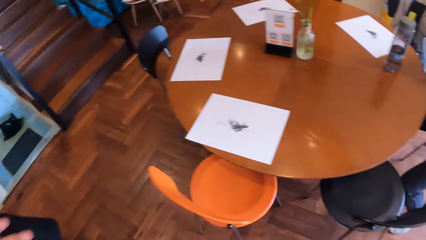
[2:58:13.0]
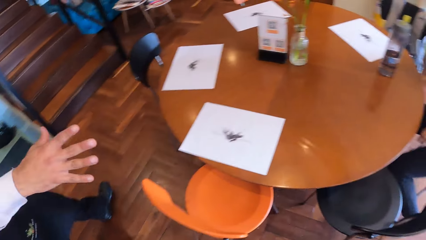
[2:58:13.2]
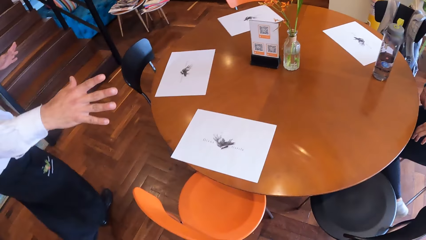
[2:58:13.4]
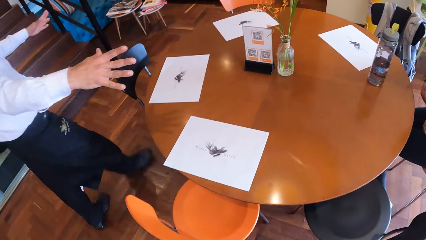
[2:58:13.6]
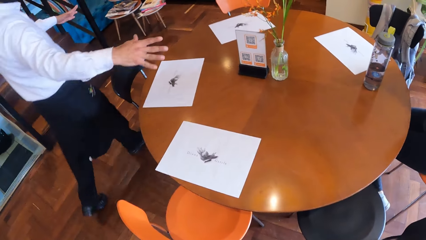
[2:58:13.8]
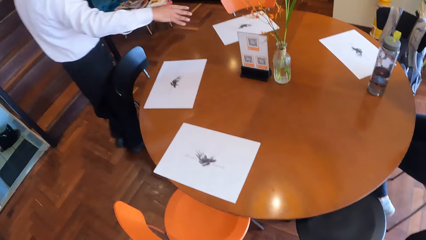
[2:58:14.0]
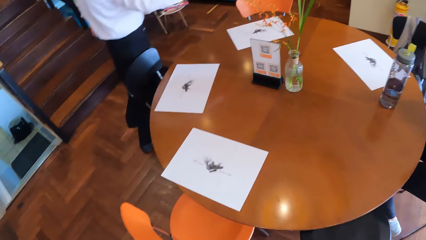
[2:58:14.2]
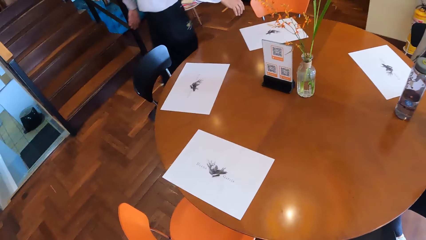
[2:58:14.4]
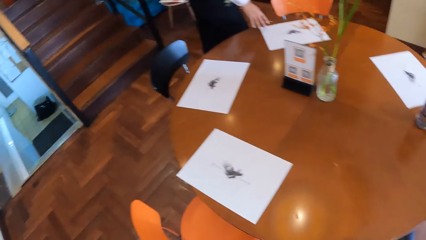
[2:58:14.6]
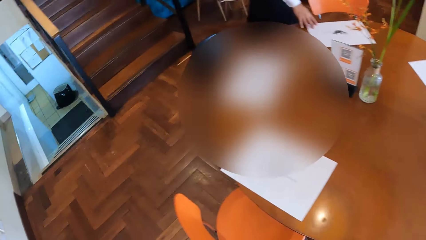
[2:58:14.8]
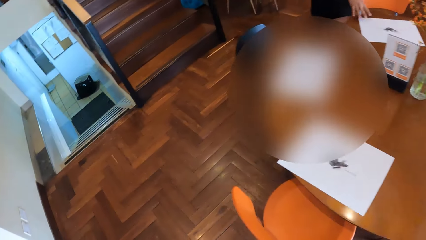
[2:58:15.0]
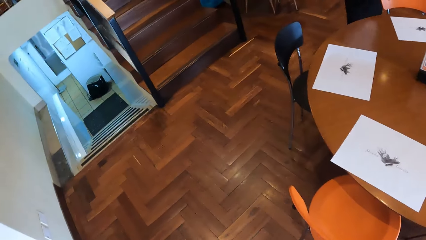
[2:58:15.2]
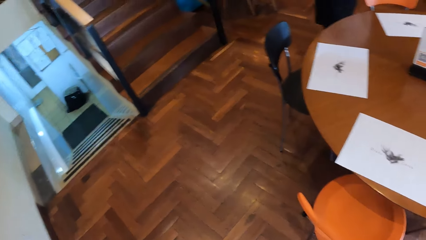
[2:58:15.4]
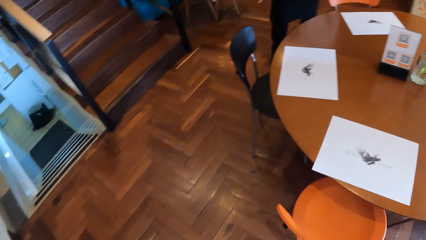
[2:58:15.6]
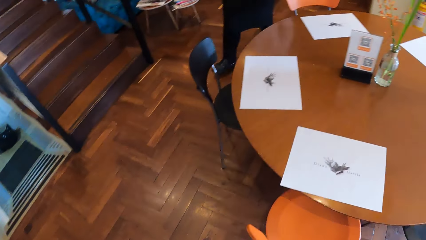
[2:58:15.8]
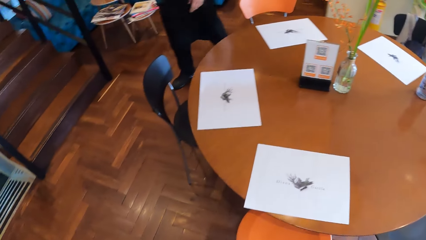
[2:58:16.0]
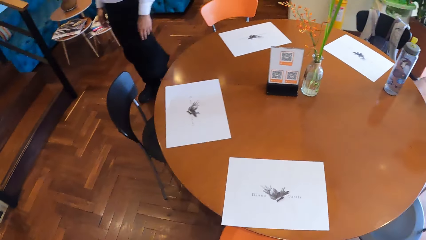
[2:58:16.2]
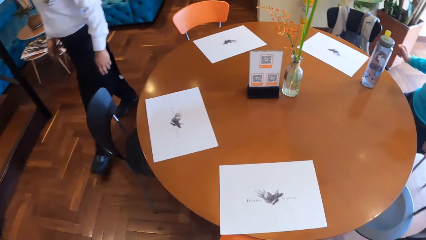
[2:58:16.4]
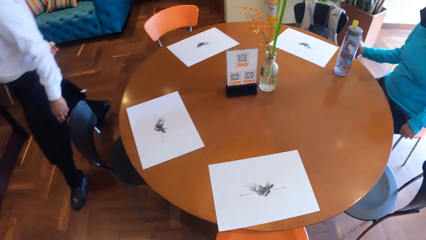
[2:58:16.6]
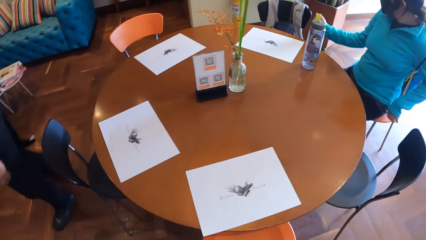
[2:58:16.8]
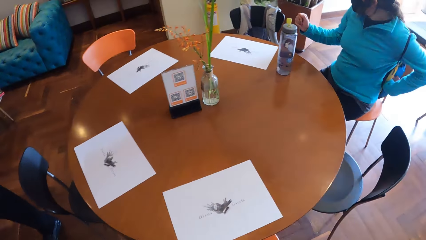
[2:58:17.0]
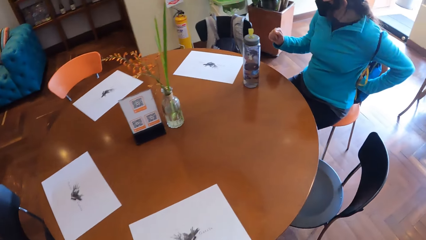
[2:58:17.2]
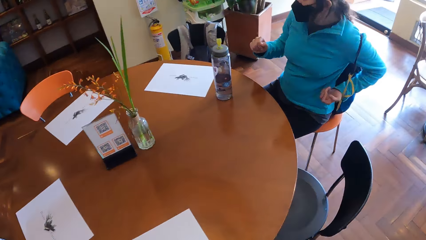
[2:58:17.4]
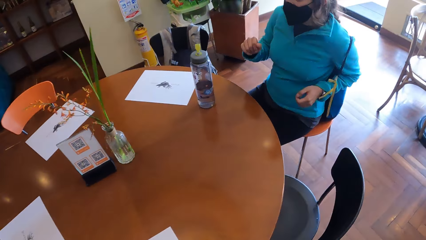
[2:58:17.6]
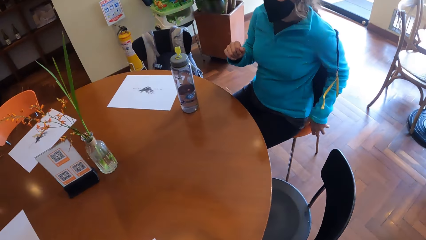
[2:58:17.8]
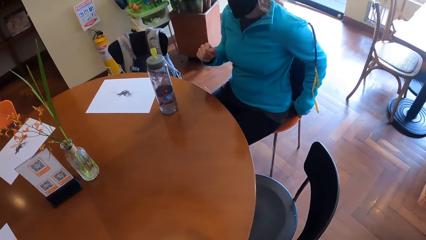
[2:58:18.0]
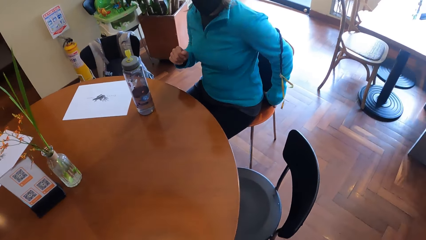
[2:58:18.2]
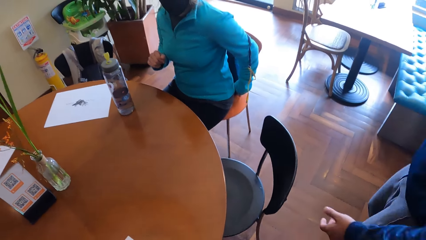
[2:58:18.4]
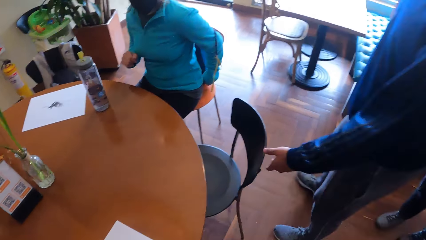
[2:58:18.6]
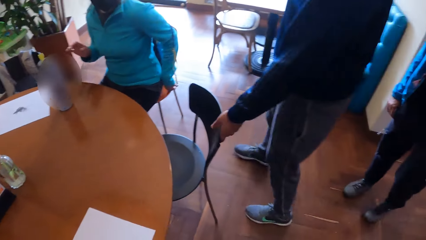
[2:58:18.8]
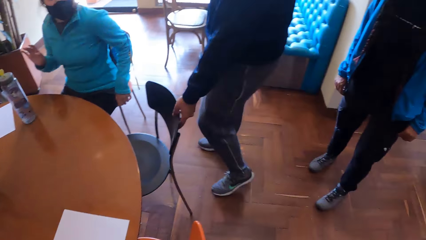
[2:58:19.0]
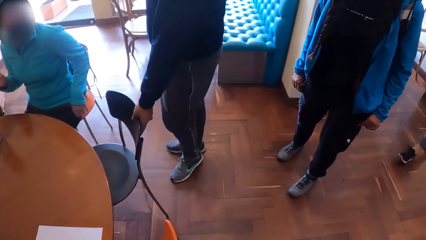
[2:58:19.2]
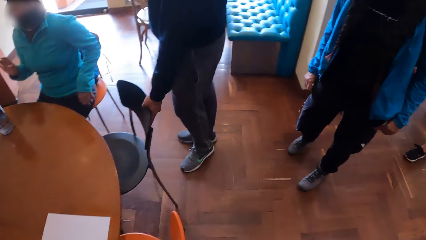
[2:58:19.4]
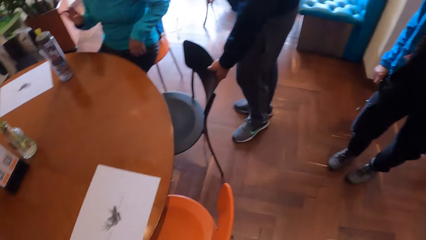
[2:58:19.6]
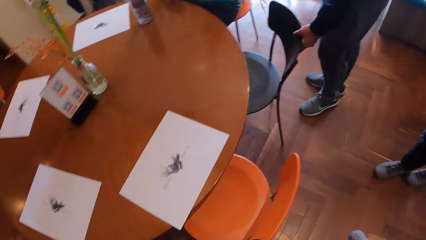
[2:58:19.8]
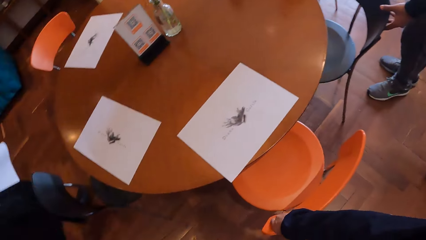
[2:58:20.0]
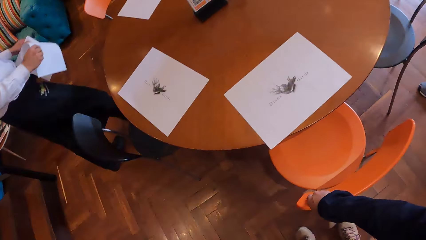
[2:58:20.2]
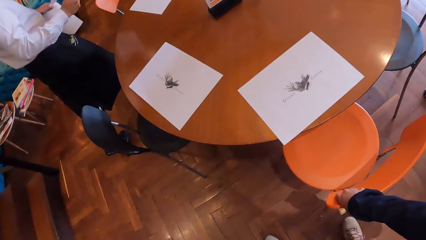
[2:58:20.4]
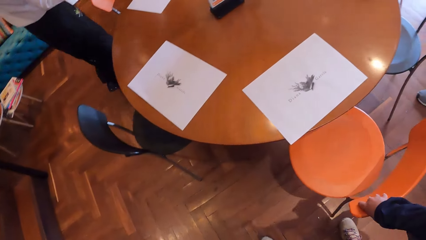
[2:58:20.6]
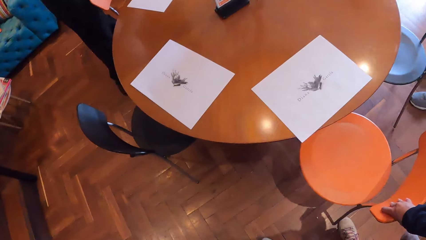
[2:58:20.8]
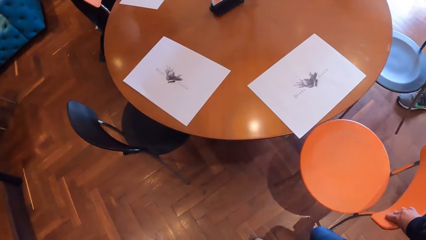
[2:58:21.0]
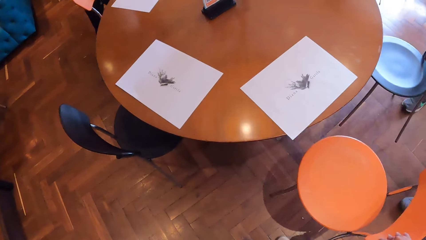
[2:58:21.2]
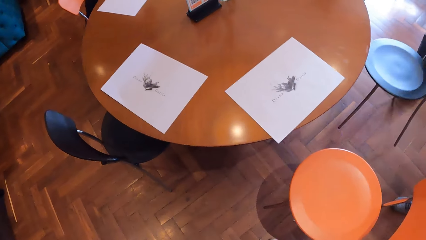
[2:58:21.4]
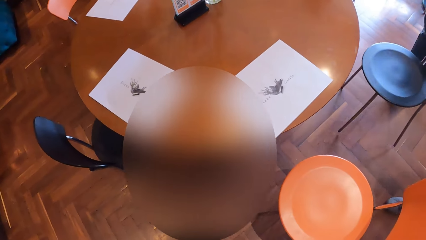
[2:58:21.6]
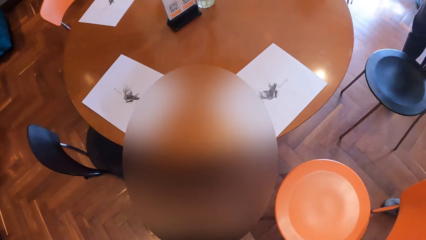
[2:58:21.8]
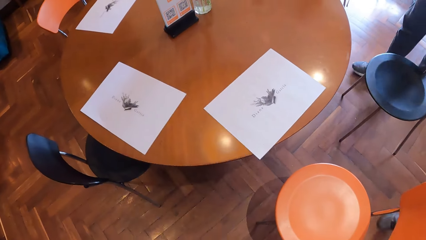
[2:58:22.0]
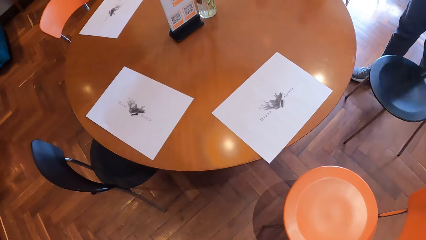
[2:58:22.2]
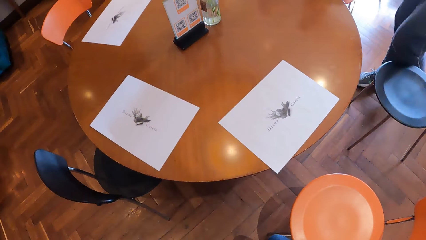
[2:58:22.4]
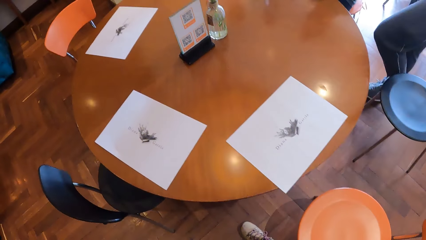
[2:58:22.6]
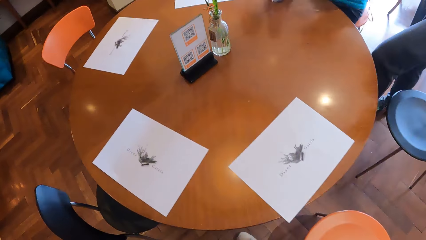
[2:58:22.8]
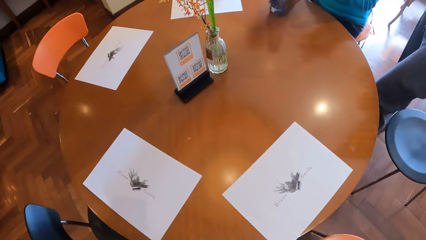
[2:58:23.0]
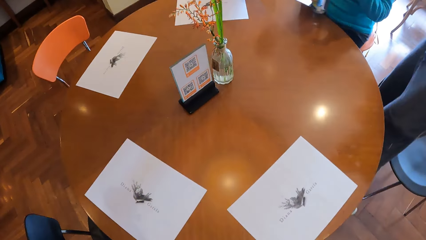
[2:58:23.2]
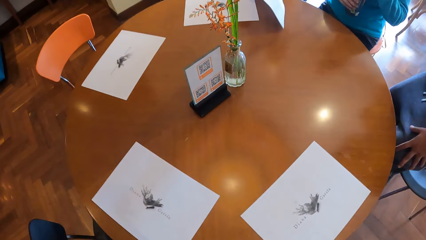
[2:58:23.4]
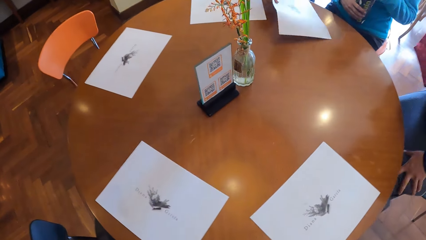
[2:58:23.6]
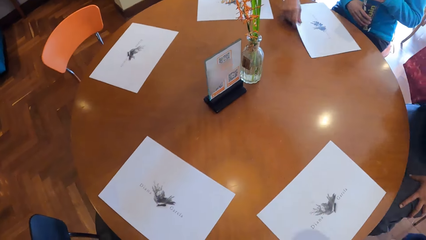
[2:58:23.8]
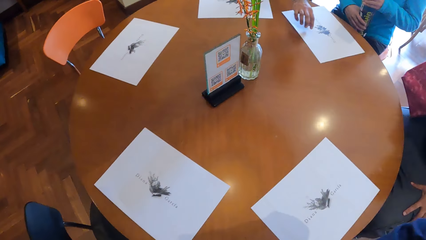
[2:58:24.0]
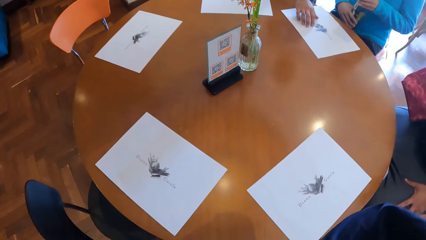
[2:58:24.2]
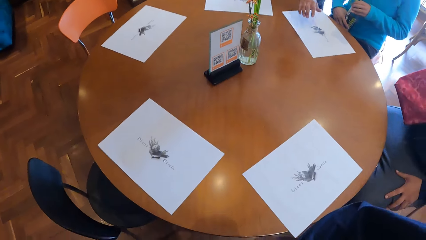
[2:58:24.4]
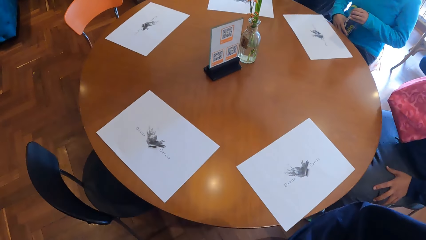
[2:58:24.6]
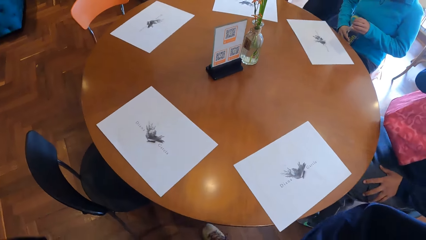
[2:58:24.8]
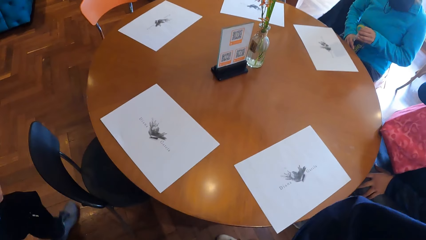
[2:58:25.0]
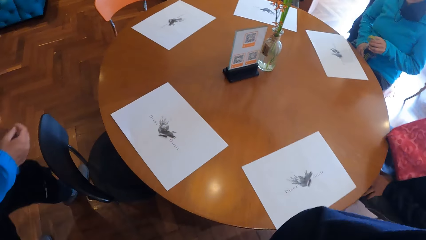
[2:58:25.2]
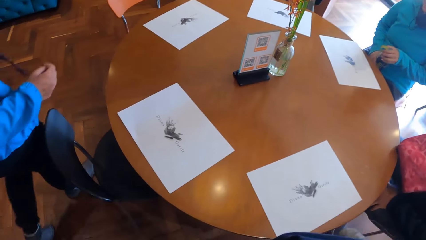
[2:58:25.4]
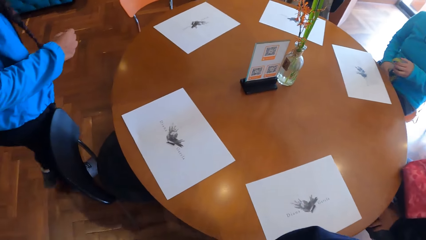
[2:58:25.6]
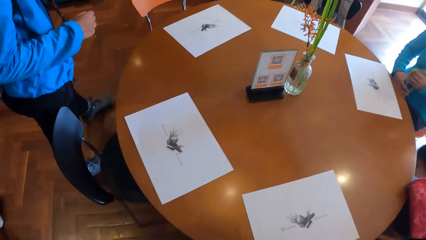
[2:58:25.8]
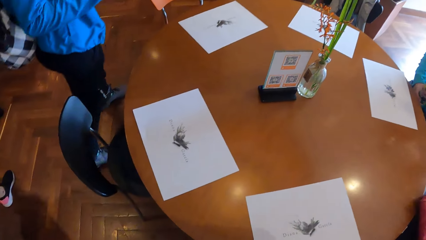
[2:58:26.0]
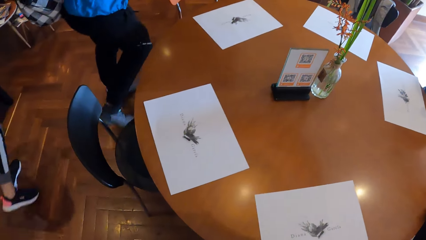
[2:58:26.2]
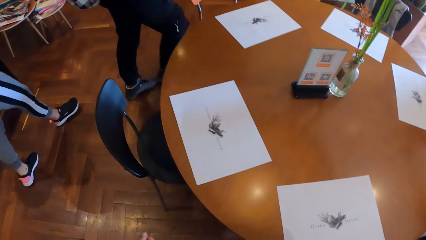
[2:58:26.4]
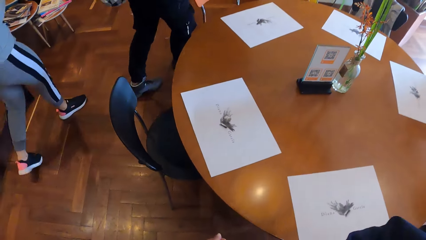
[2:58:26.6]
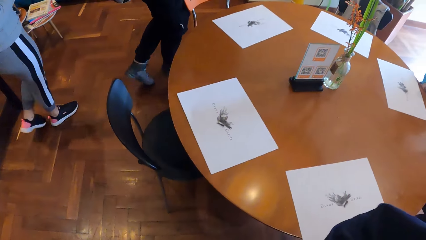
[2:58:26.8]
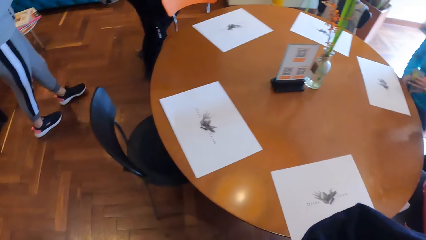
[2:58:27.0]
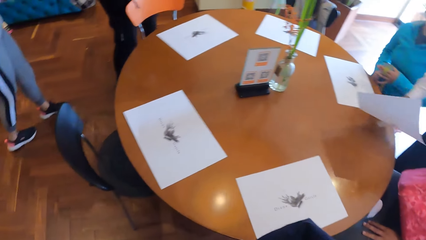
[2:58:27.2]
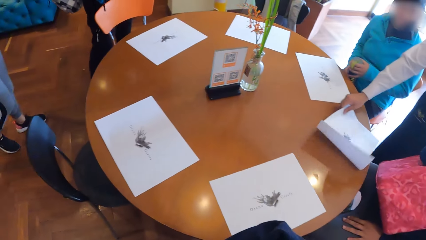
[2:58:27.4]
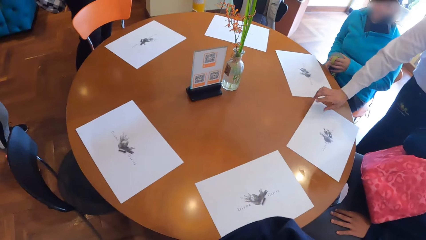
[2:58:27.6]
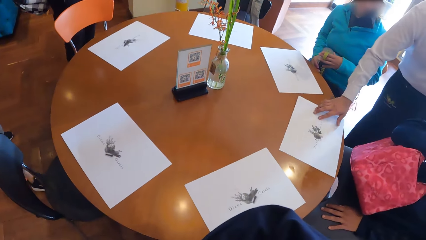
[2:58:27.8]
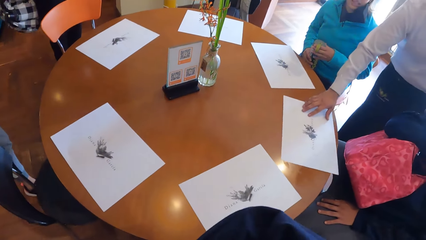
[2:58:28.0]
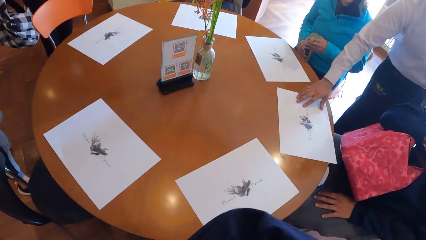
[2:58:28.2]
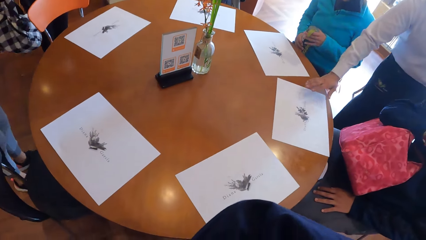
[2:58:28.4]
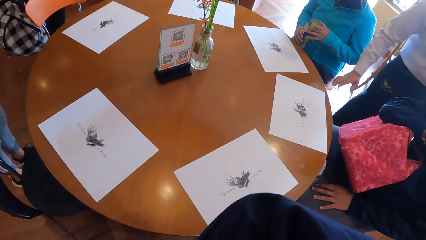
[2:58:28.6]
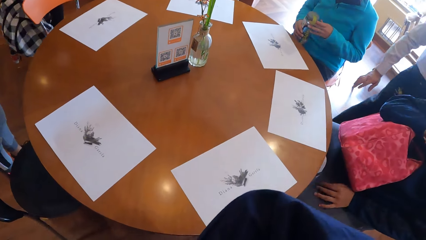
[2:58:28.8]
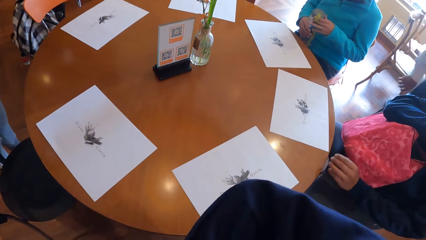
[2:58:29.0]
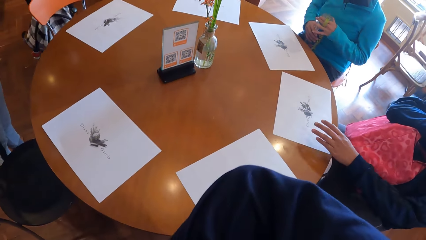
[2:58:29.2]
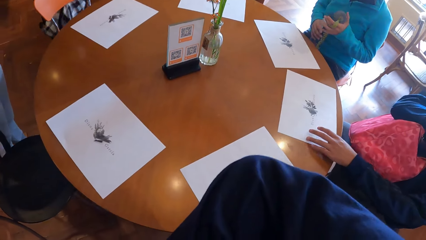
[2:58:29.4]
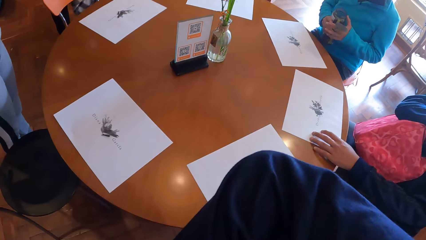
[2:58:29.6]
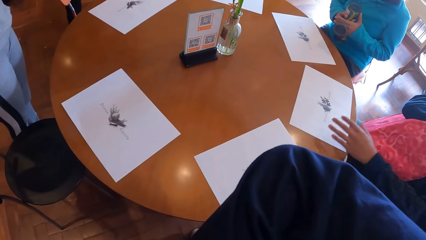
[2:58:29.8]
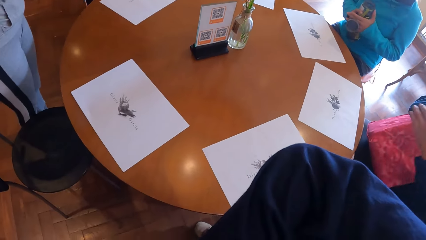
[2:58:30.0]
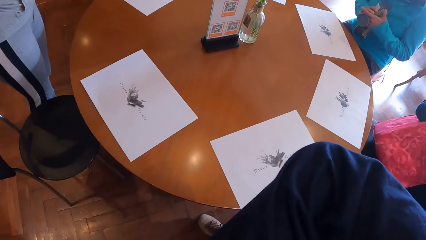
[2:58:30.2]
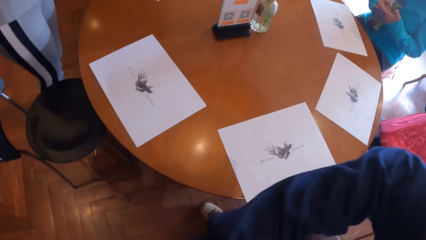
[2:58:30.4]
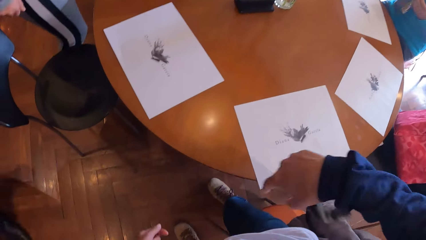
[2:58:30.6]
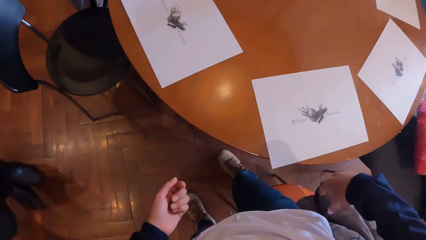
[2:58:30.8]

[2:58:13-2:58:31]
The camera wearer stands in a room. She stares around. A man adjusts a chair with his left hand. The camera wearer adjusts the chair with her right hand. Another man holds a table mat with both hands. The camera wearer drags the chair behind. The other man drops the table mat on the table with his right hand. He drops the table mat on the table with his right hand again.
